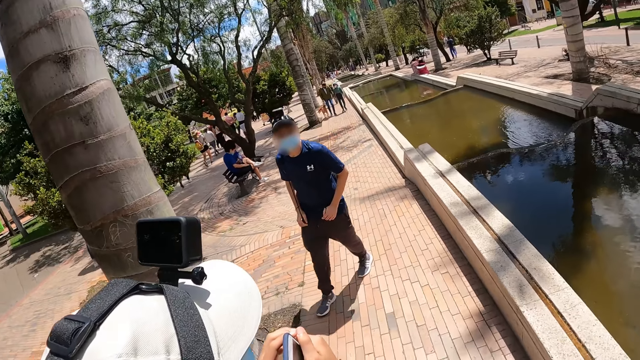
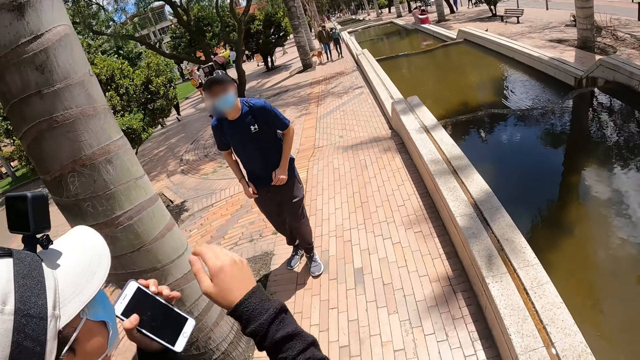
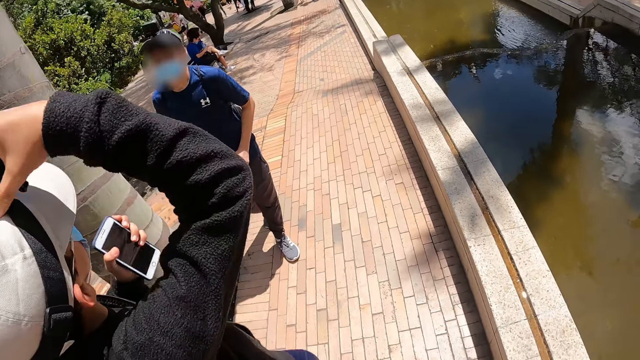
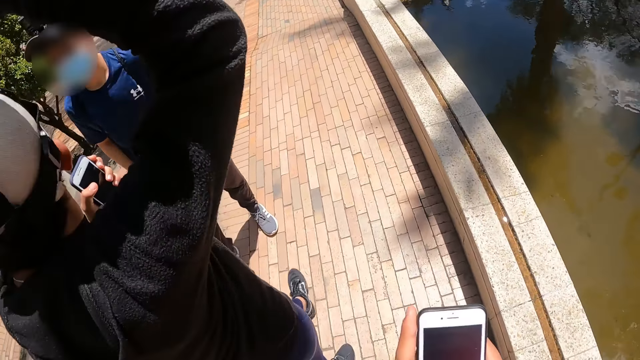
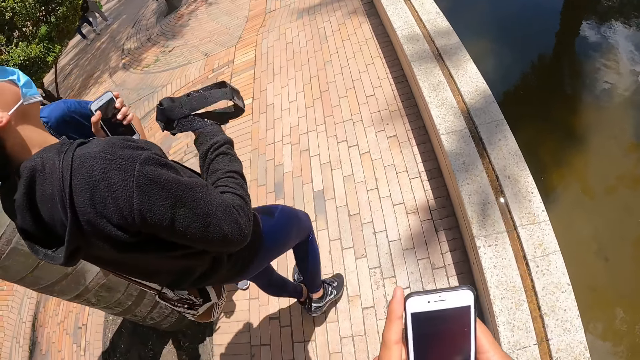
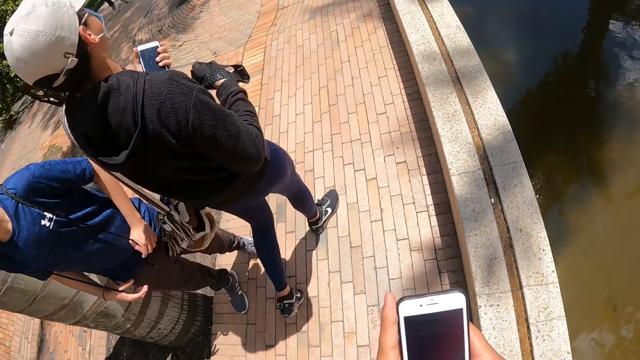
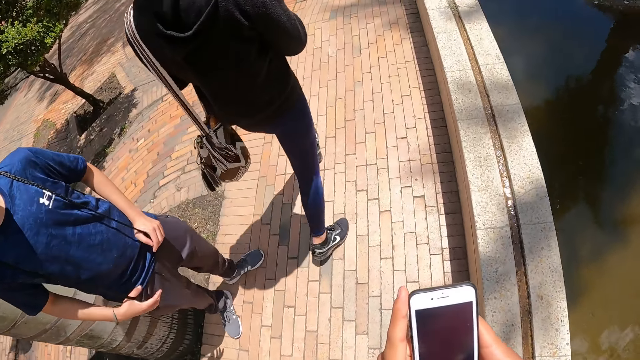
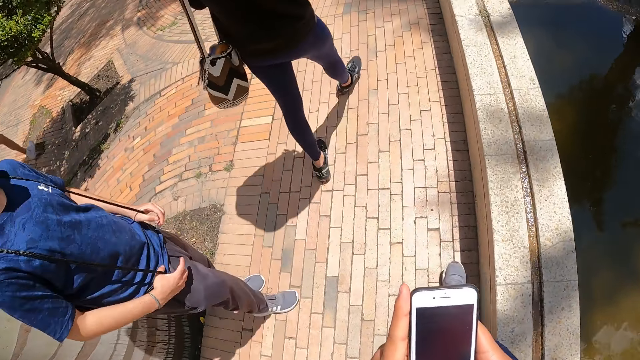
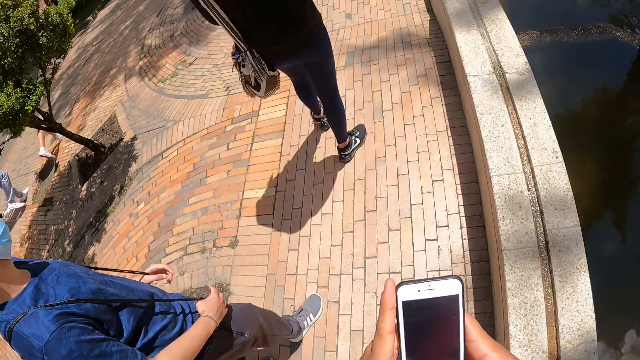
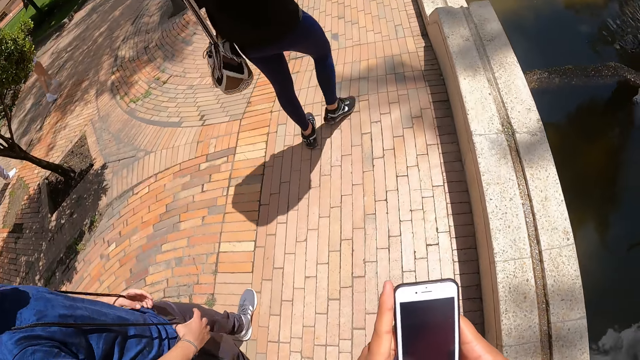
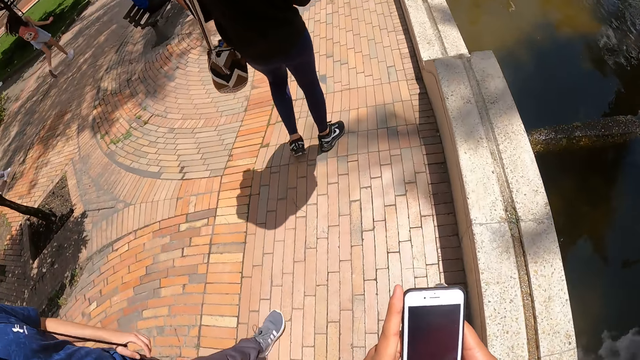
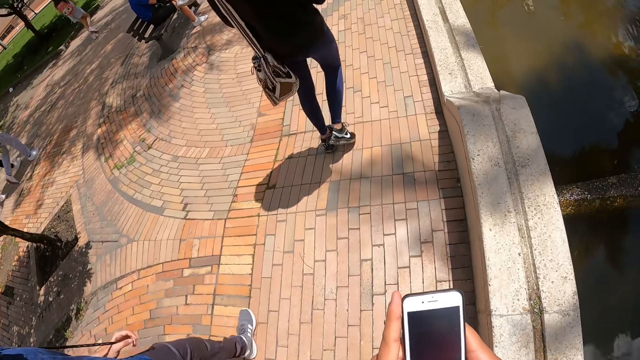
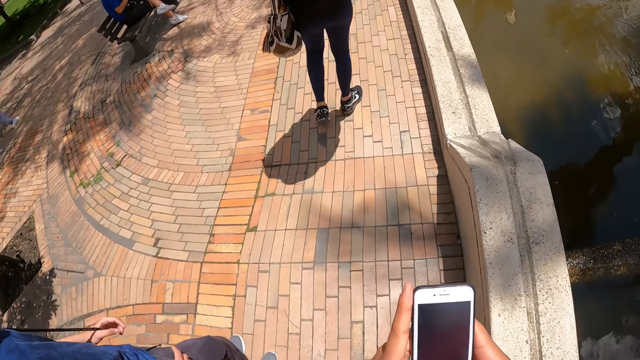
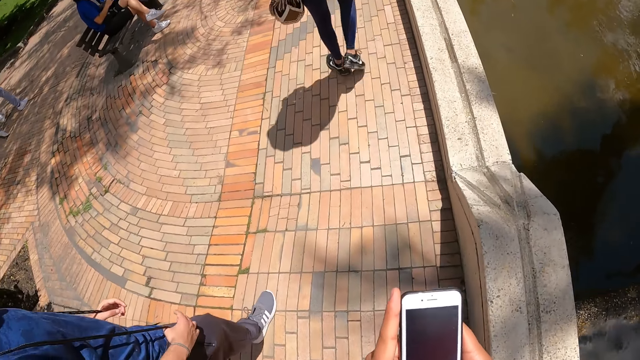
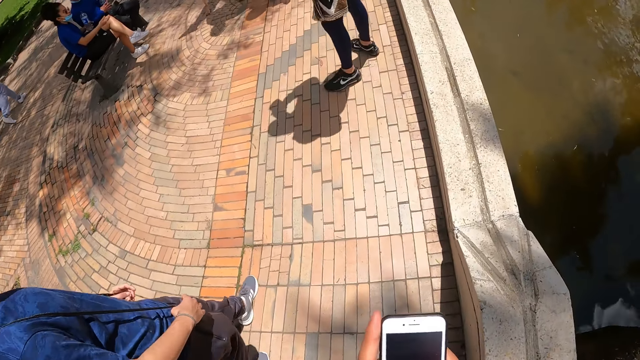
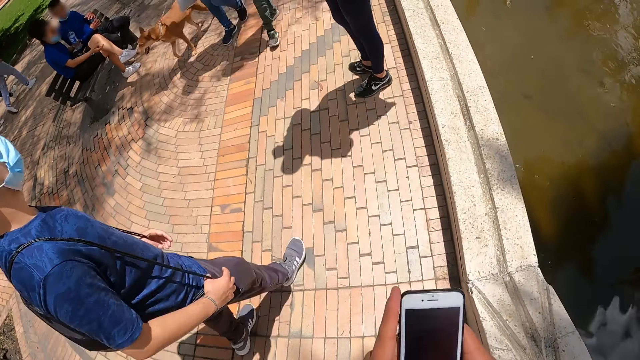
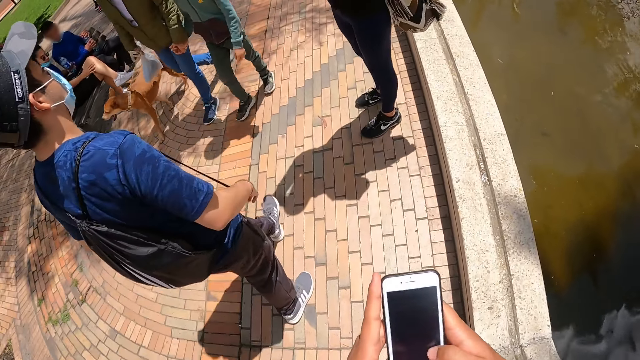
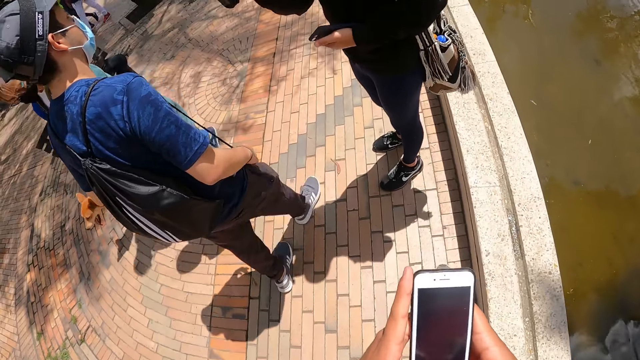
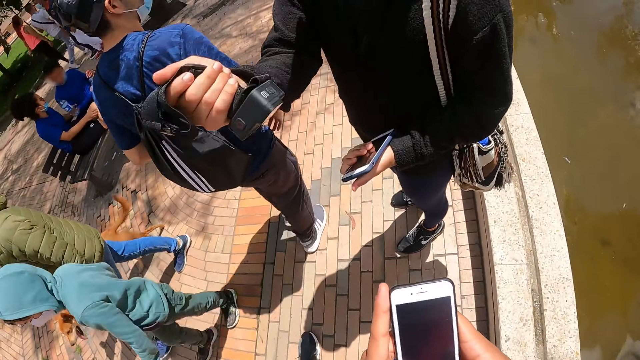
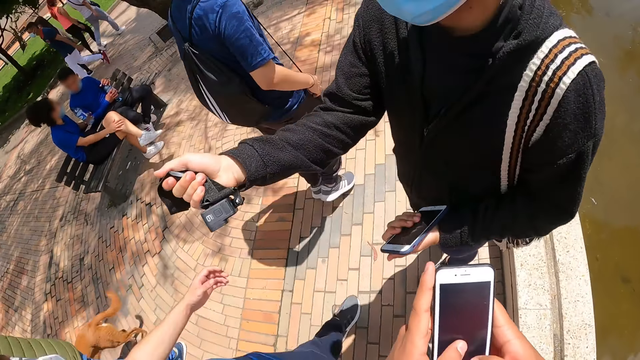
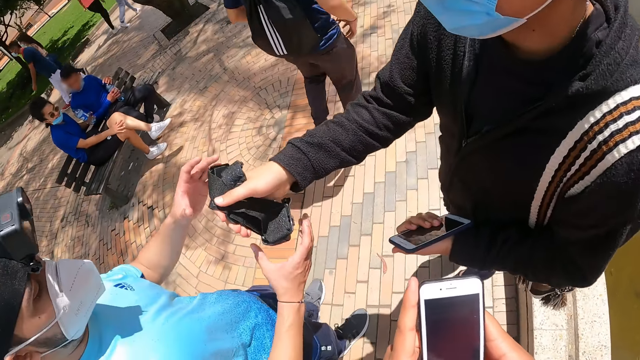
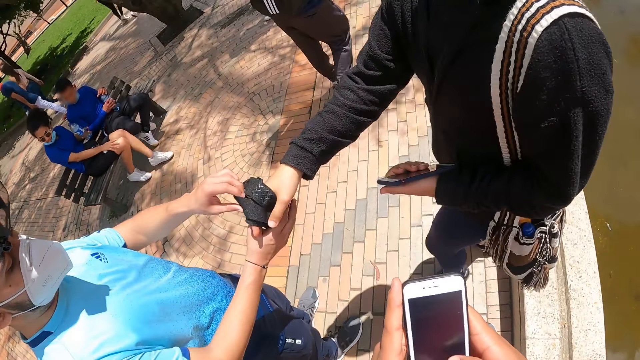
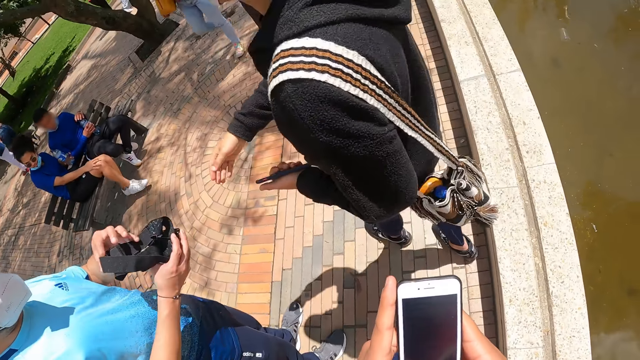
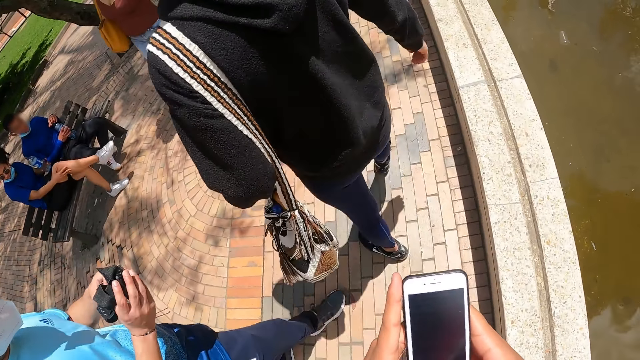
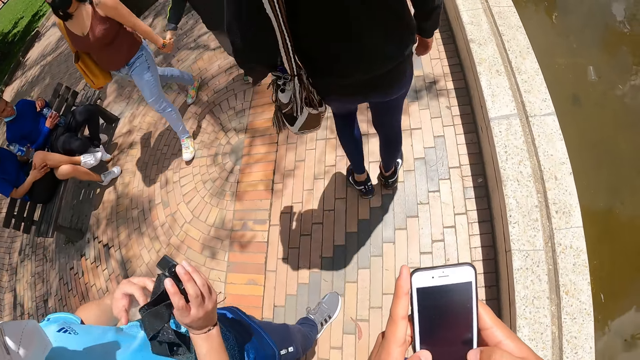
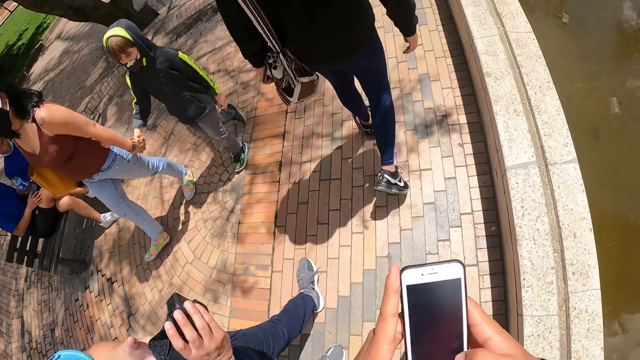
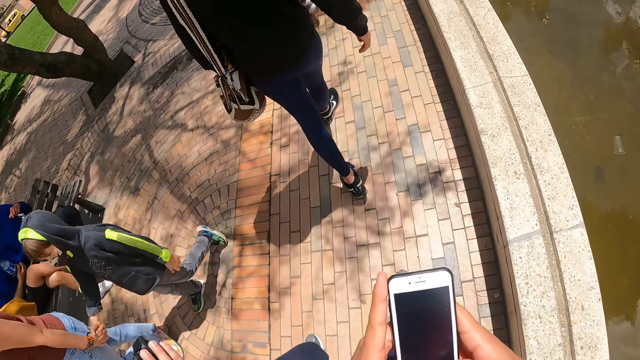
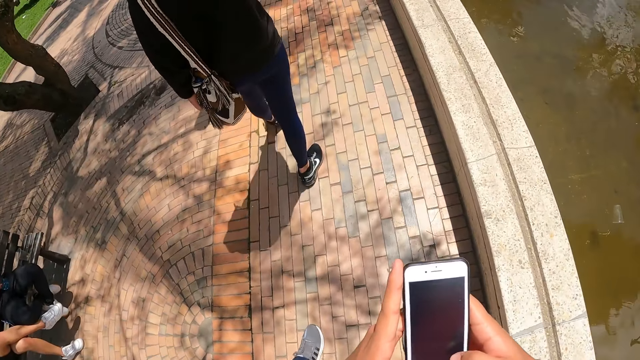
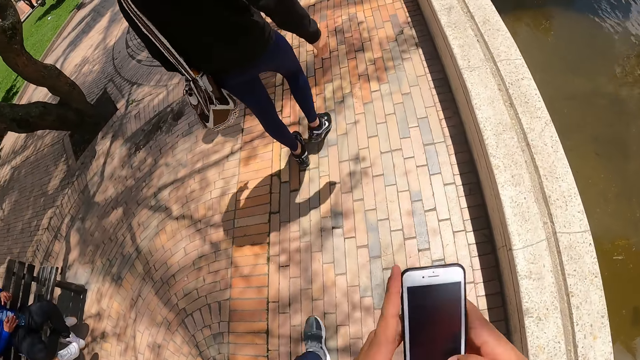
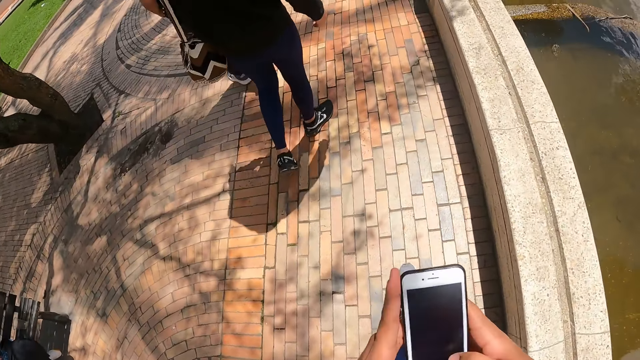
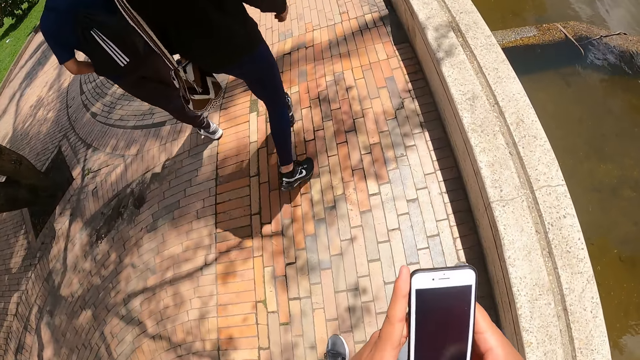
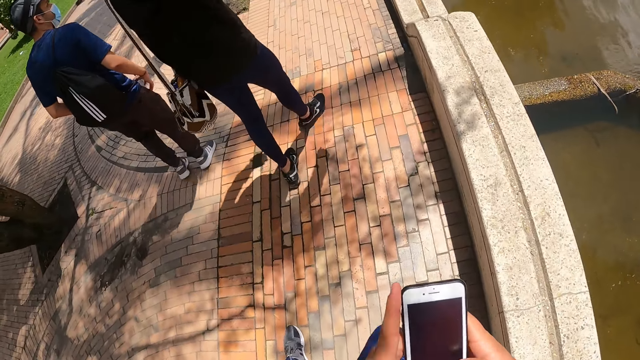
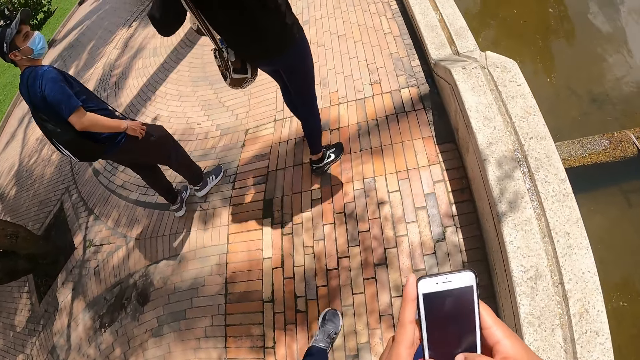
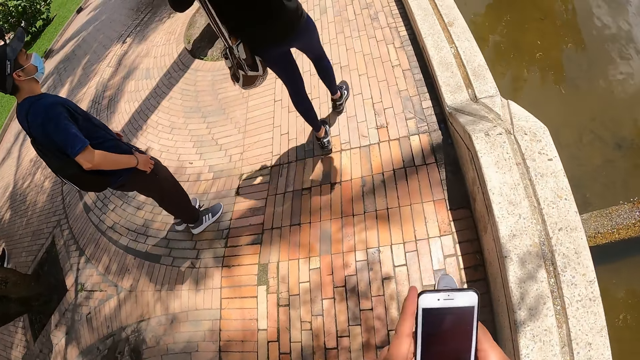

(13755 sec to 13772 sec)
The camera wearer converses with a man and another man. The first man removes the camera from his head with his right hand. The camera wearer uses a phone. The first man and the other man walk along the street. The camera wearer walks along the street. They use the phone. They converse with the first man. The first man gives the camera in his right hand to a third man. The third man collects the camera from the first man with his right hand. The camera wearer uses the phone. The third man, the first man and the other man walk along the street. The camera wearer uses the phone. They walk along the street.
